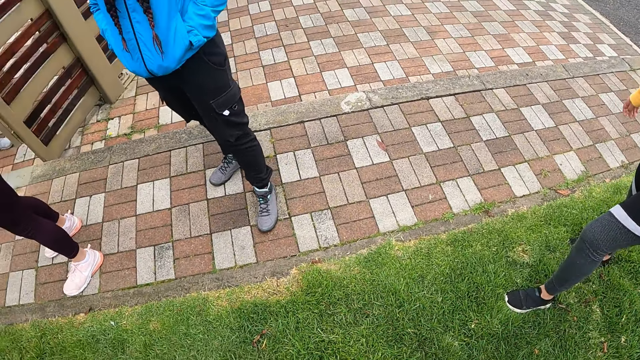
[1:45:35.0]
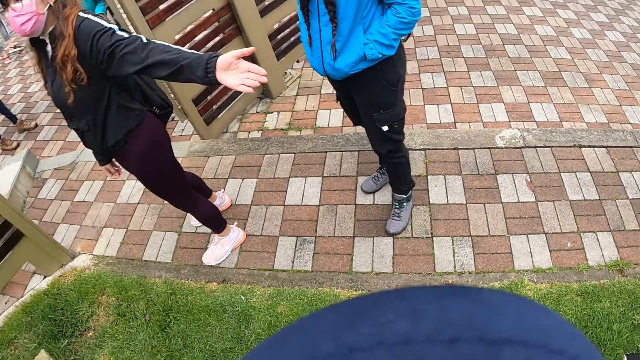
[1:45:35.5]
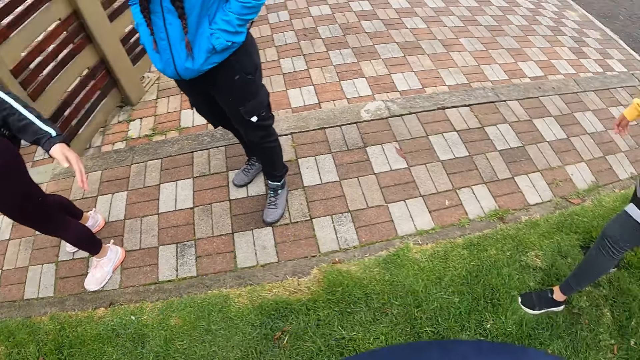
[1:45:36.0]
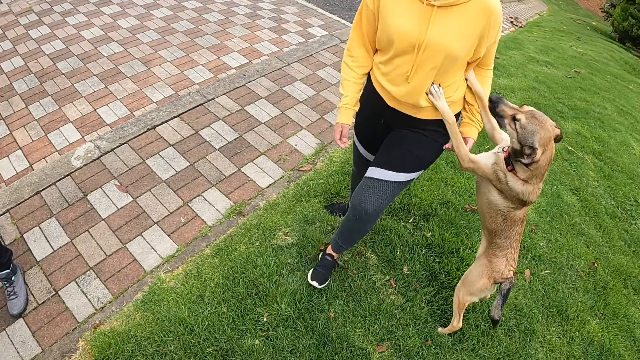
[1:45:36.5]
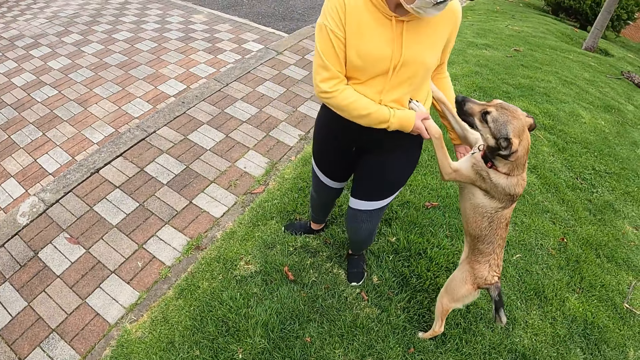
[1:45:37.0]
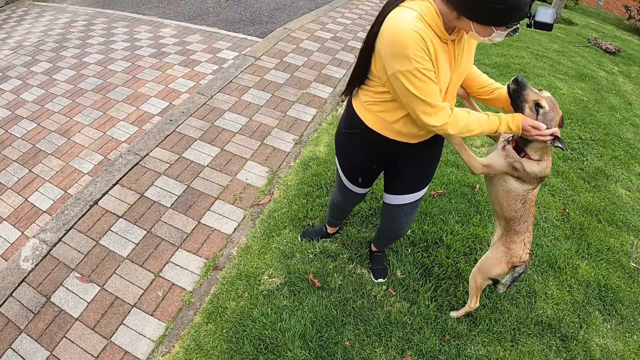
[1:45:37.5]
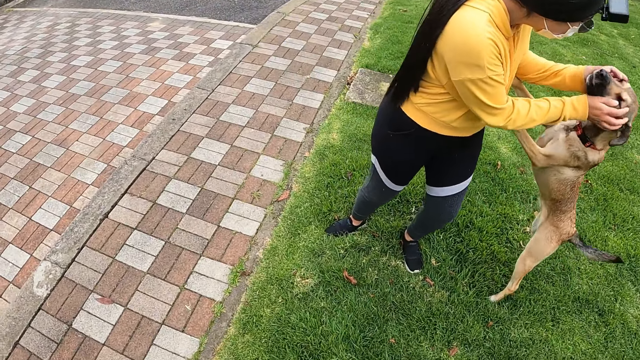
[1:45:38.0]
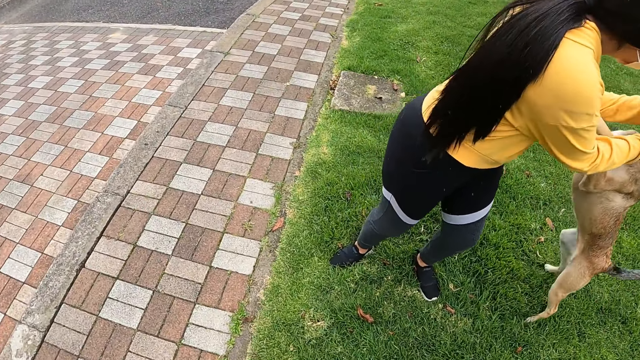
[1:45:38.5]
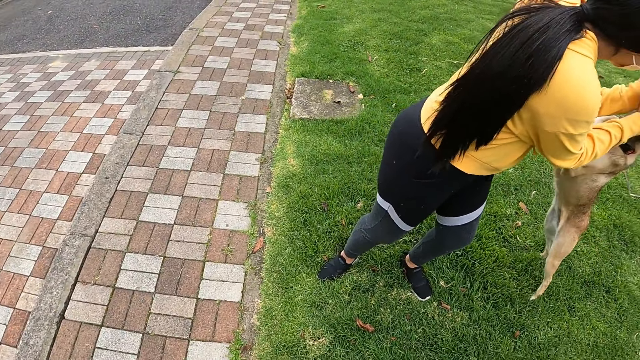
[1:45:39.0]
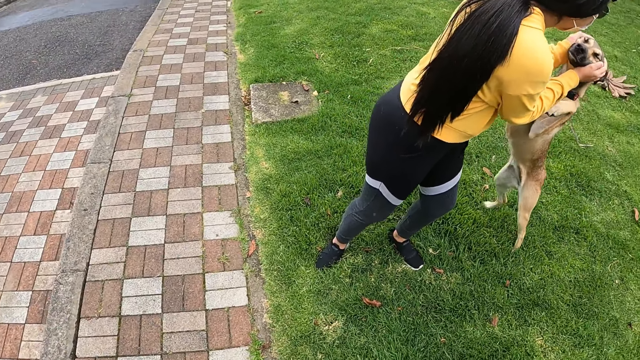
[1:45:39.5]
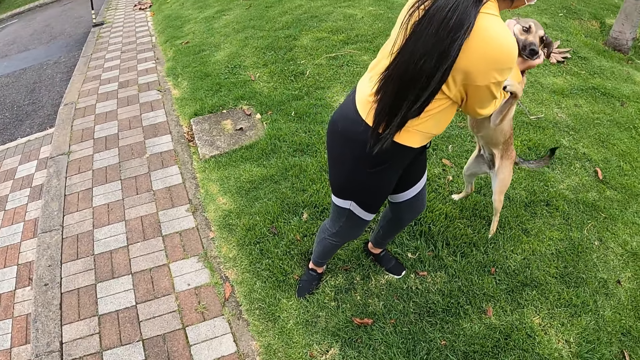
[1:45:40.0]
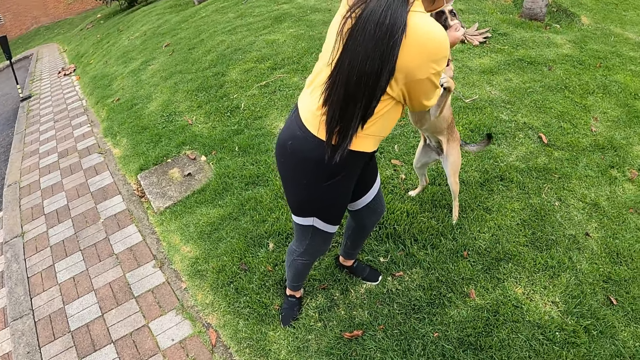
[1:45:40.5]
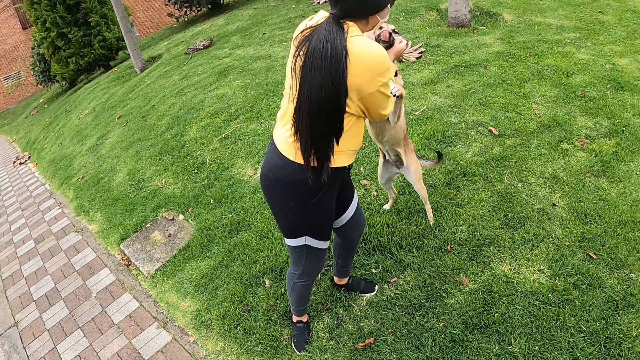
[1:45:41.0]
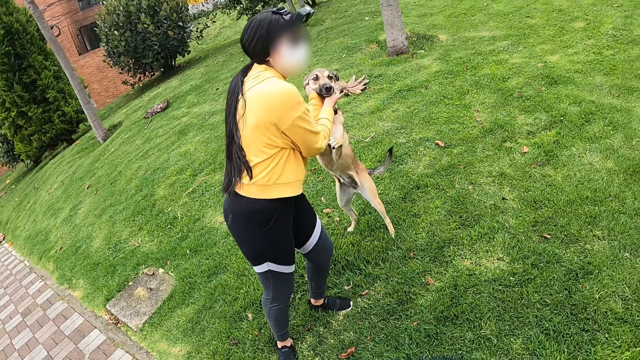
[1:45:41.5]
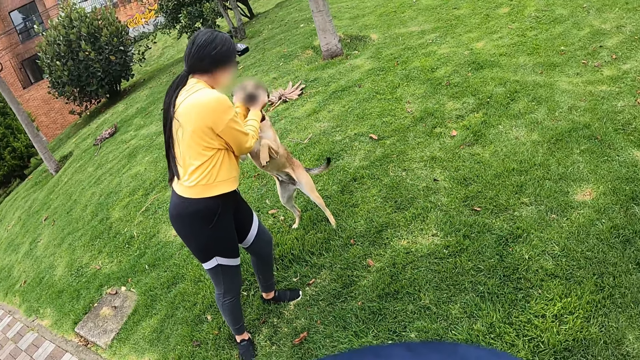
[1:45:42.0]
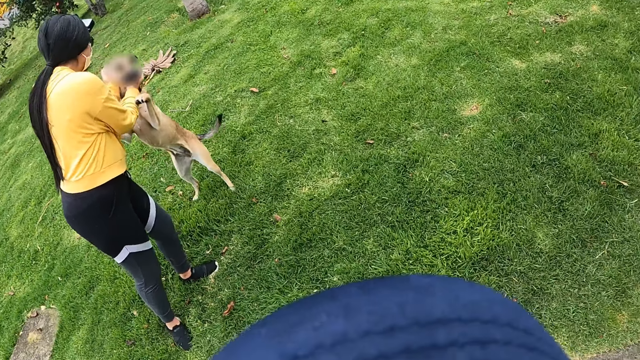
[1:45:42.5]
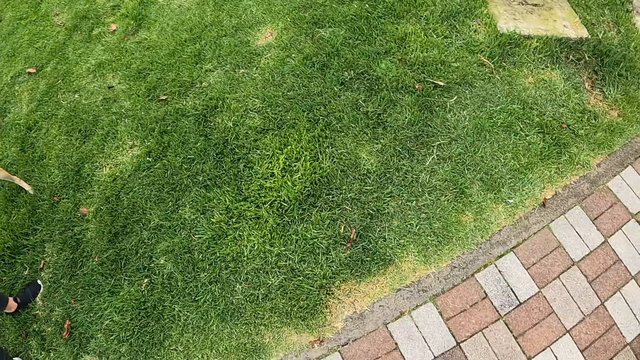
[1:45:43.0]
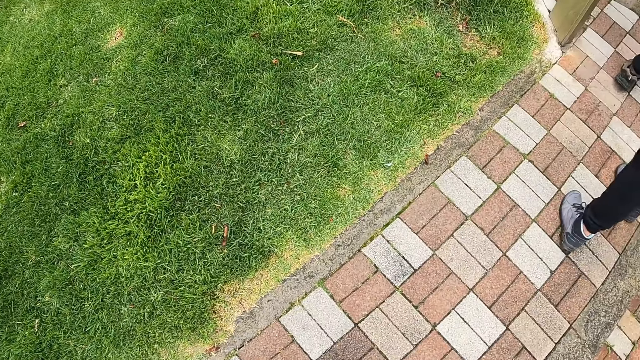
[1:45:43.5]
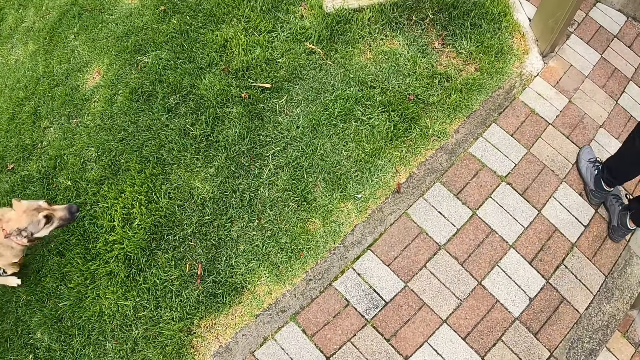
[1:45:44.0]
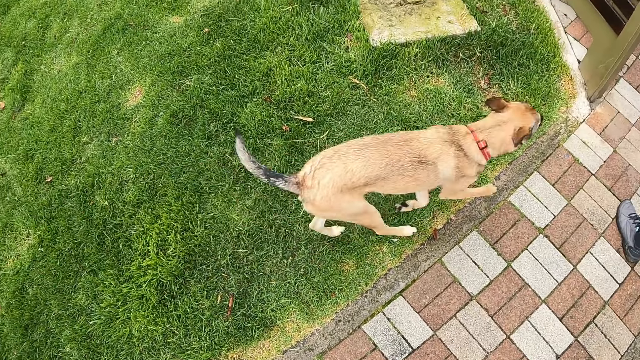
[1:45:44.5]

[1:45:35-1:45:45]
The camera wearer looks around. The dog jumps on a woman. The woman holds the dog with both hands and pats the dog with both hands. The woman rubs the dog.

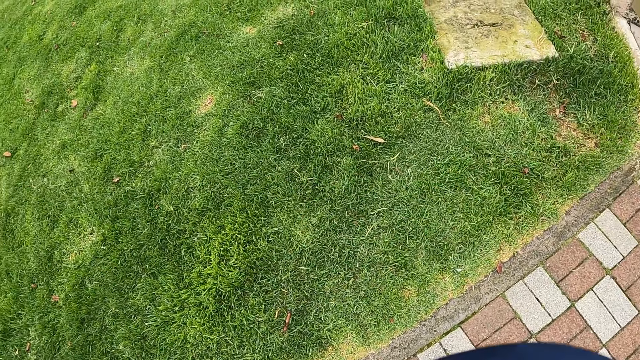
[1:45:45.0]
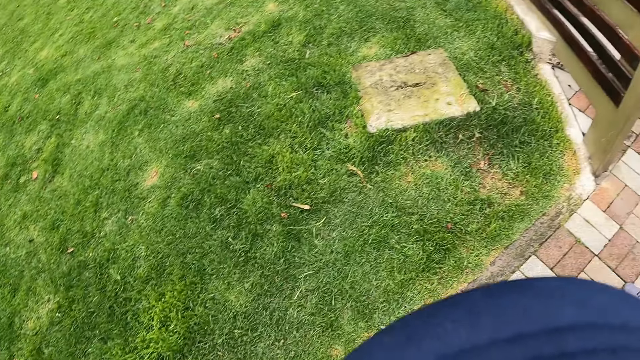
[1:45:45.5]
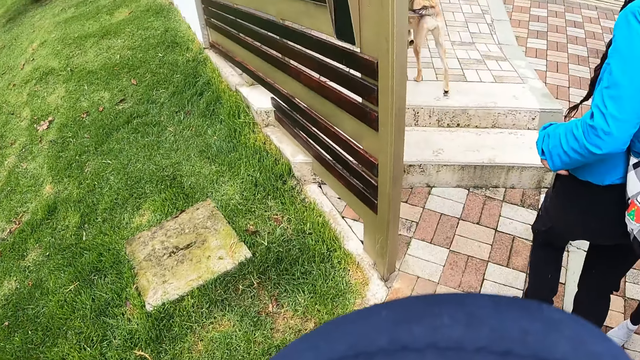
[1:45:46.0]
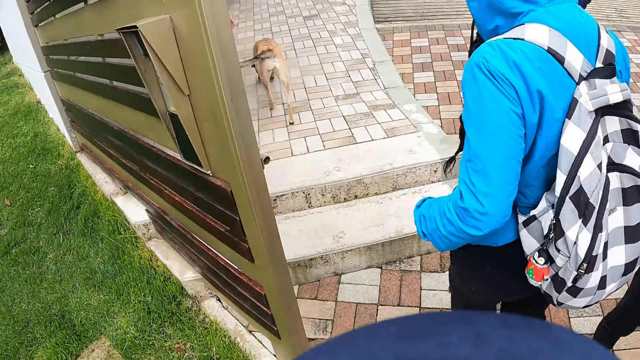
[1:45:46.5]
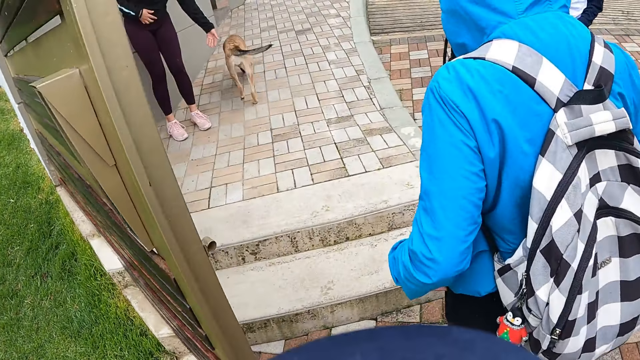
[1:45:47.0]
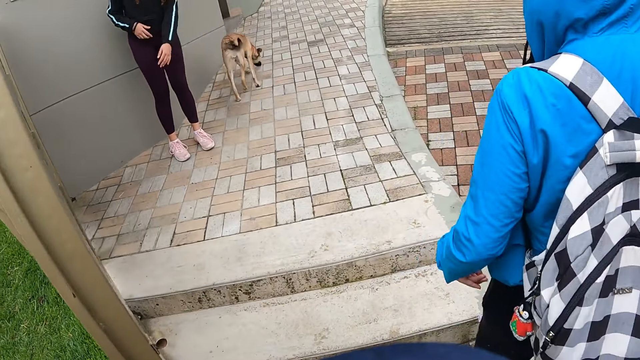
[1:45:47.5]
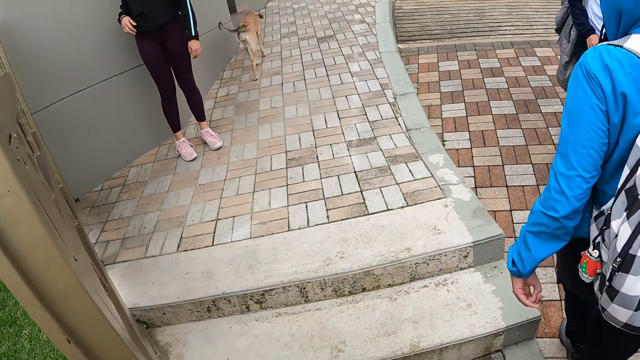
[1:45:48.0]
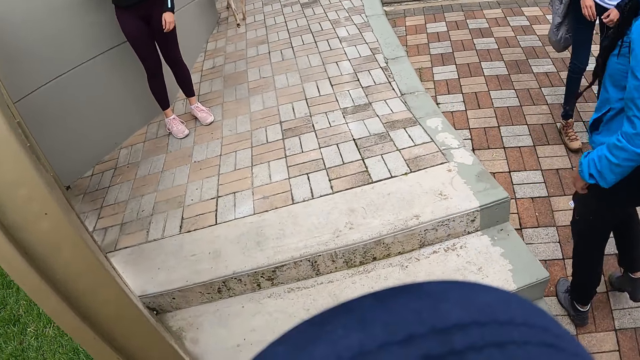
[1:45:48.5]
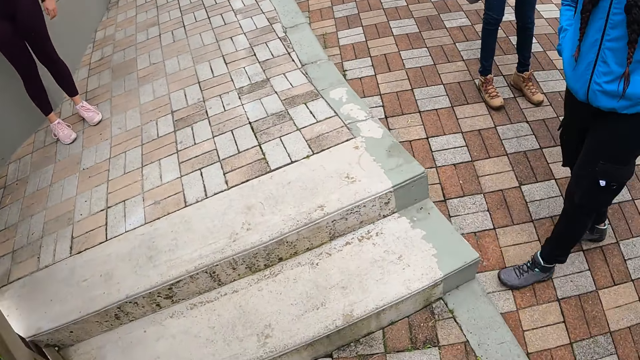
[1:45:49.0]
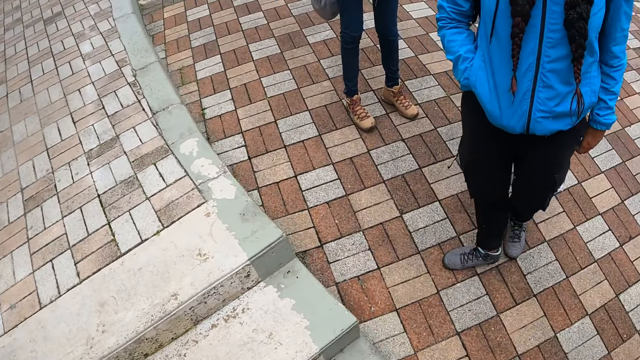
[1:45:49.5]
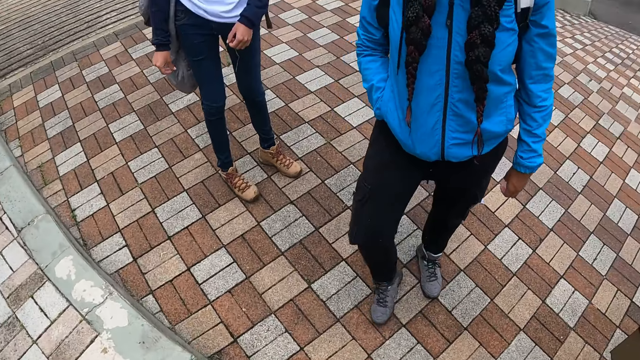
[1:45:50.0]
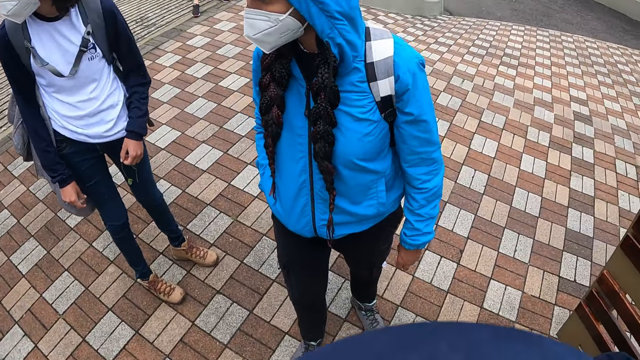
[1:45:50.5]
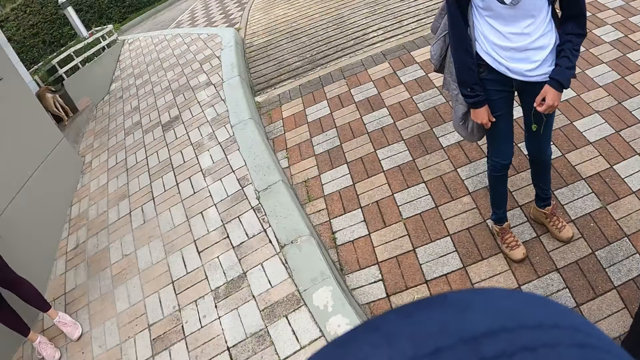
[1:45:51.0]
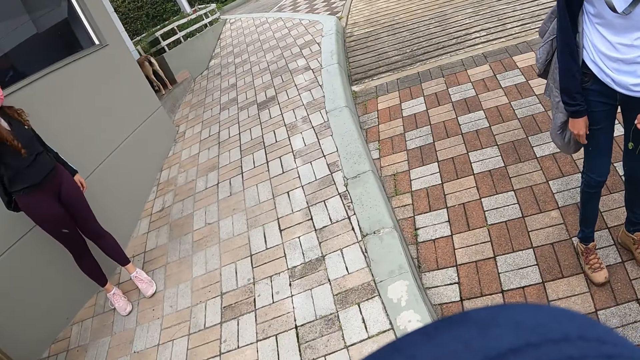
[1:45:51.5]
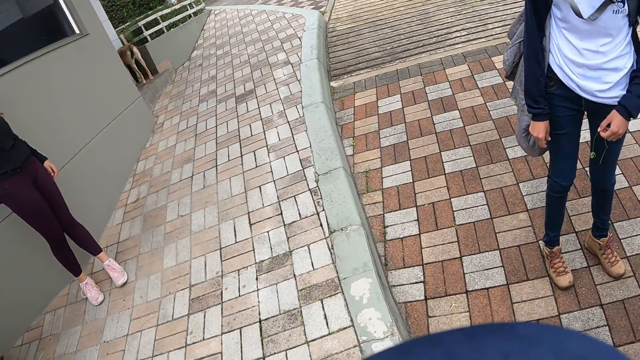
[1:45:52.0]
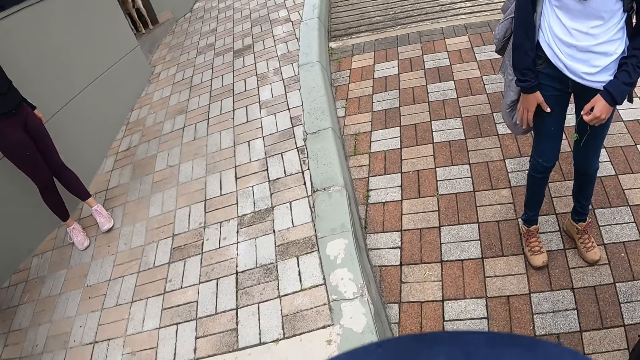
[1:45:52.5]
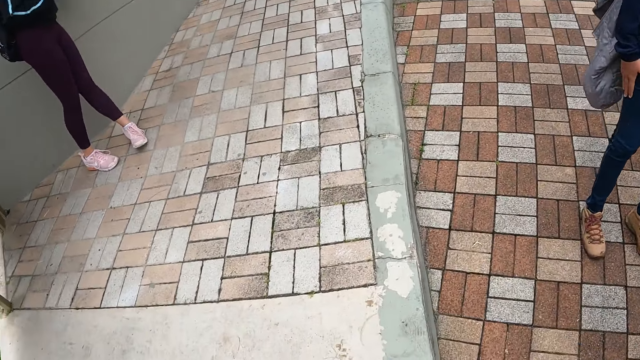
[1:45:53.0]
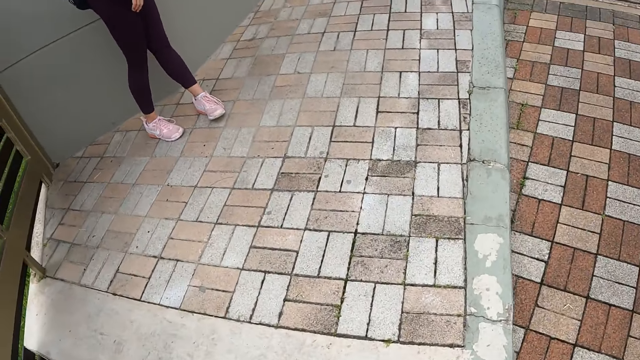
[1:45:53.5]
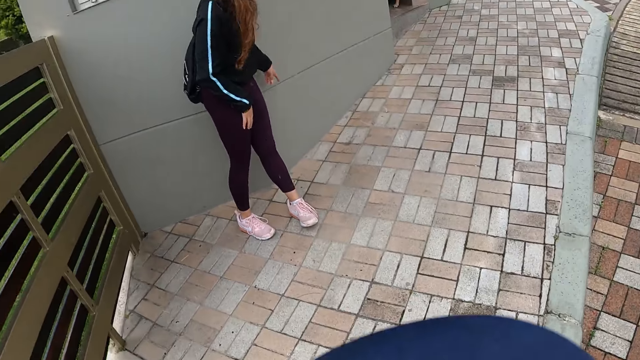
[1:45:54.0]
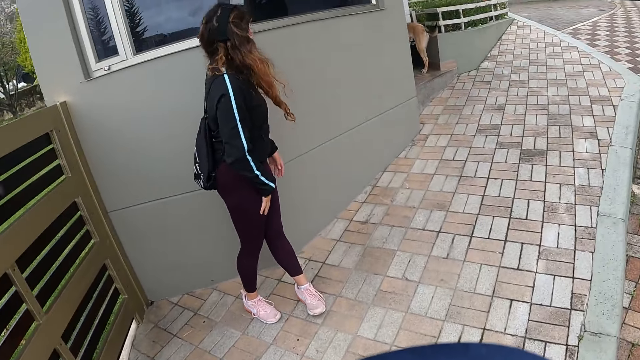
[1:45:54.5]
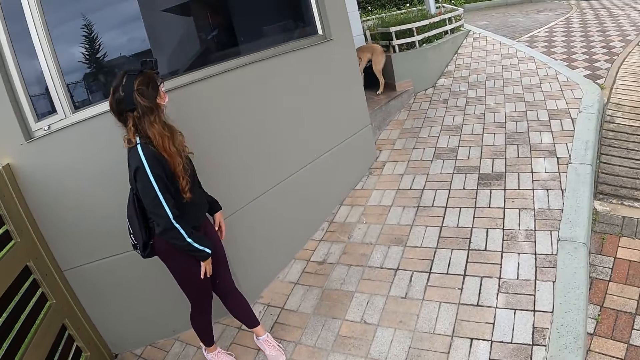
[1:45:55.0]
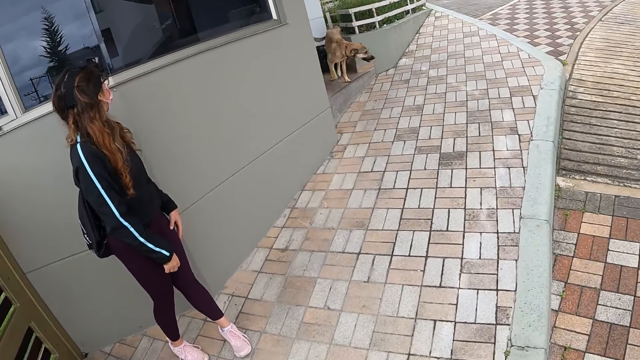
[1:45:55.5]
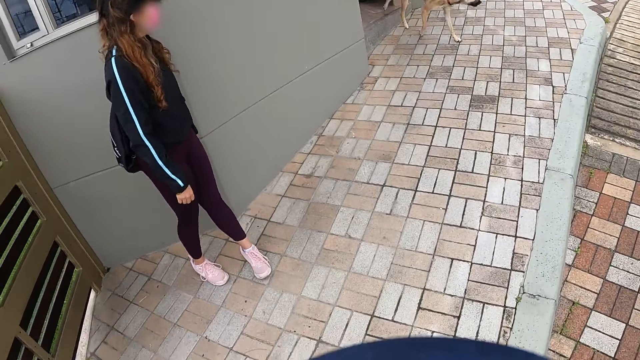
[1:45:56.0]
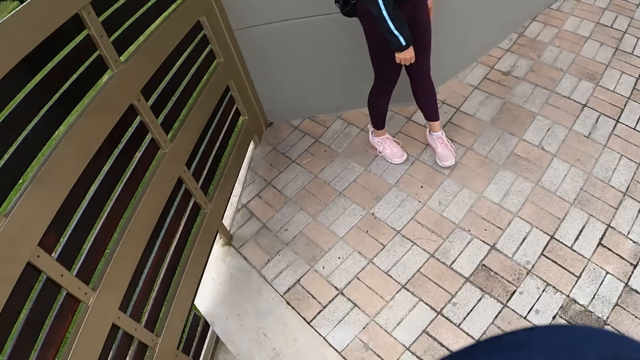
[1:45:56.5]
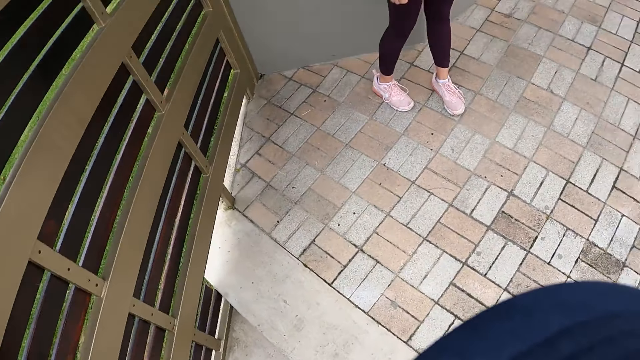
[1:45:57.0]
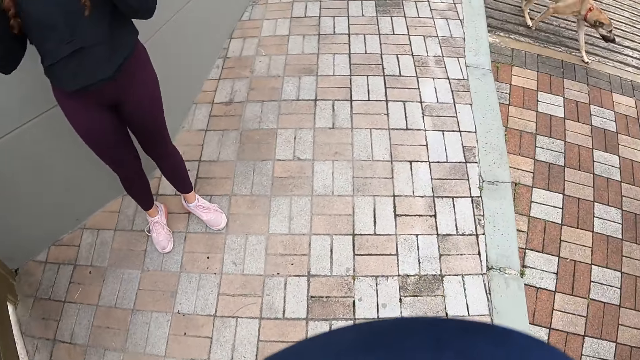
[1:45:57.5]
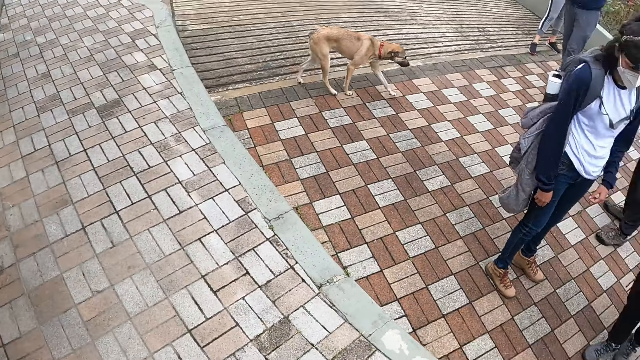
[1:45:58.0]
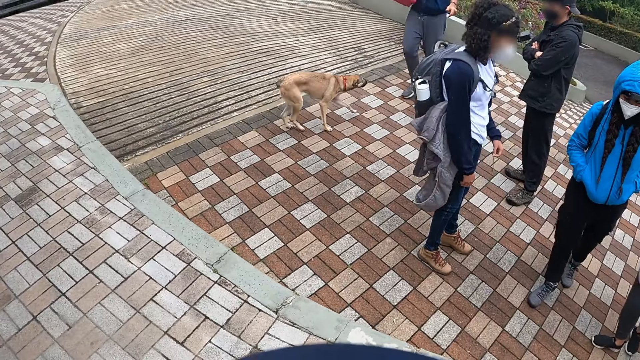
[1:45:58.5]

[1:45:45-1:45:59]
The camera wearer walks along the pavement. They look around the compound.
